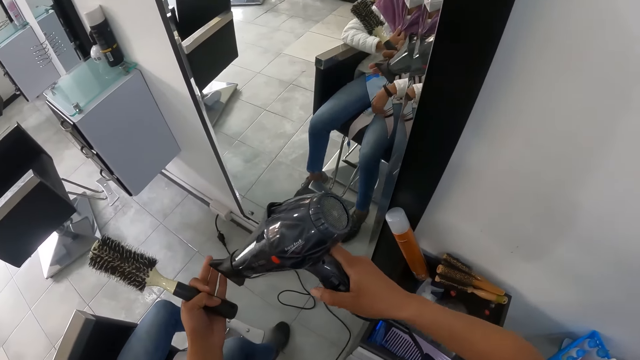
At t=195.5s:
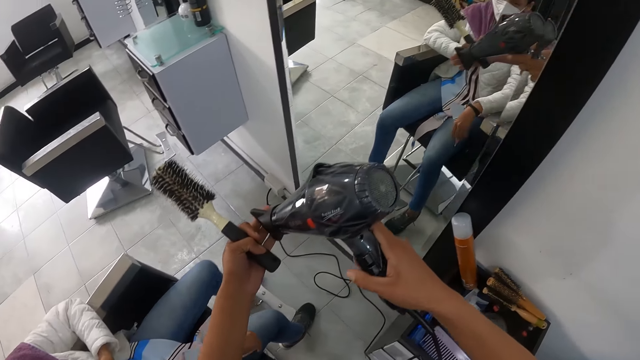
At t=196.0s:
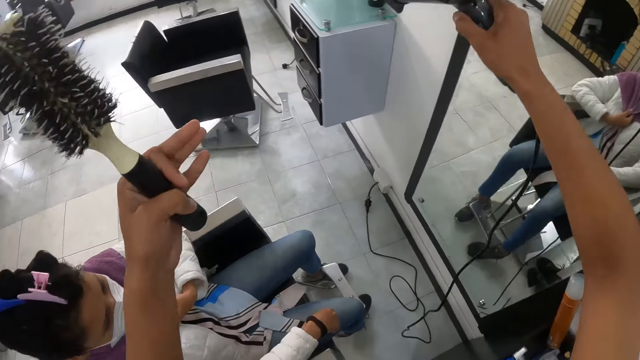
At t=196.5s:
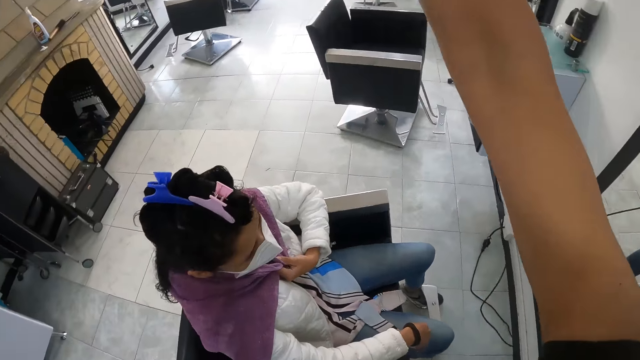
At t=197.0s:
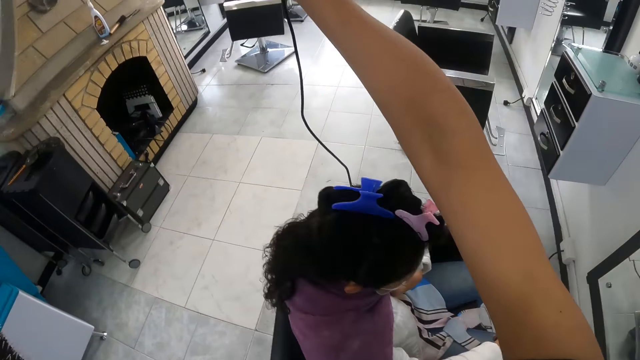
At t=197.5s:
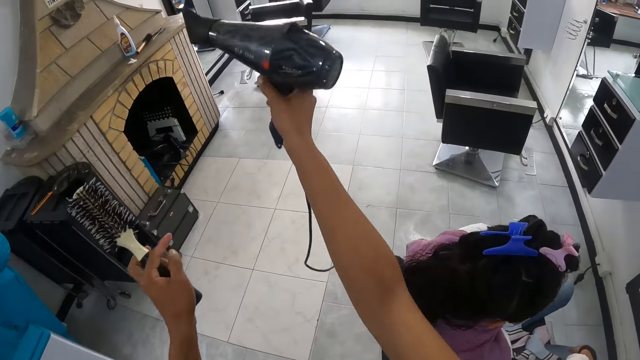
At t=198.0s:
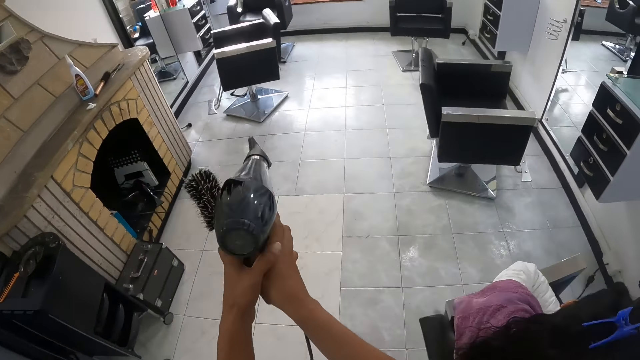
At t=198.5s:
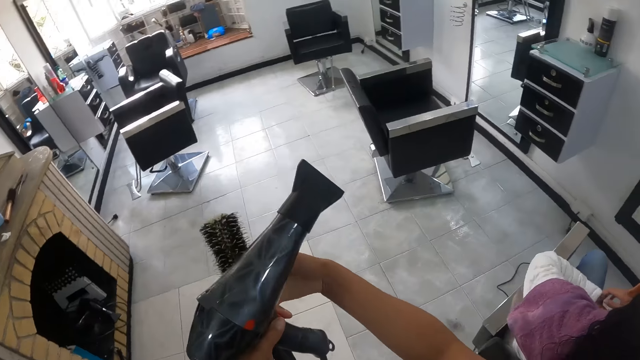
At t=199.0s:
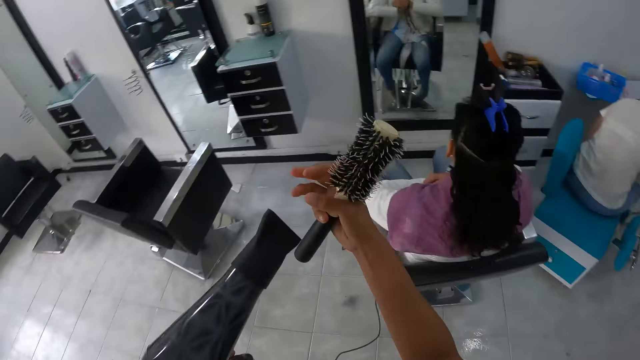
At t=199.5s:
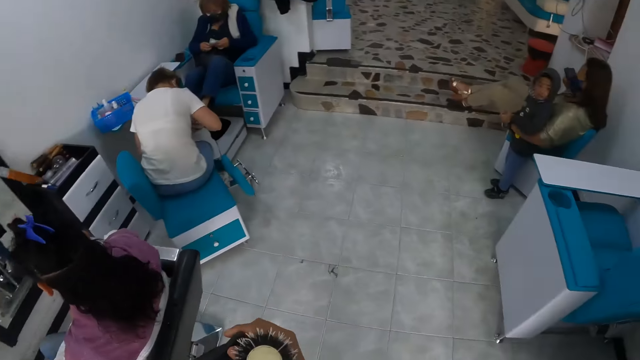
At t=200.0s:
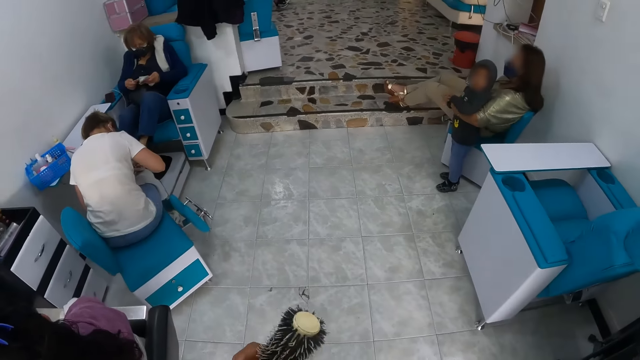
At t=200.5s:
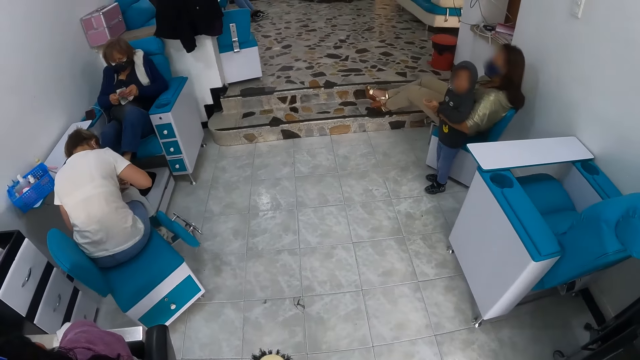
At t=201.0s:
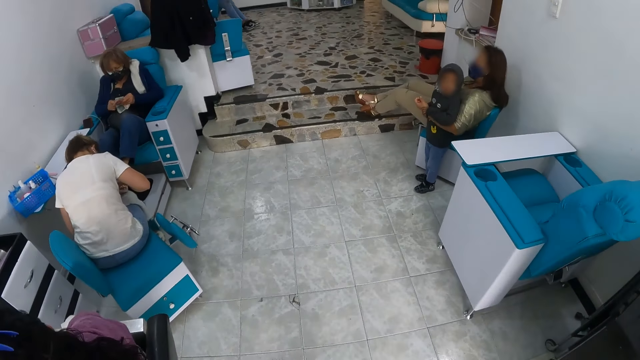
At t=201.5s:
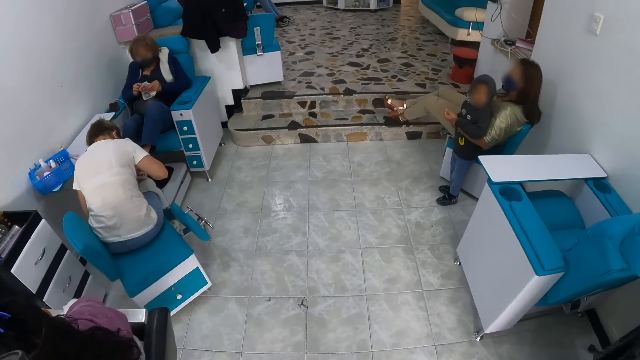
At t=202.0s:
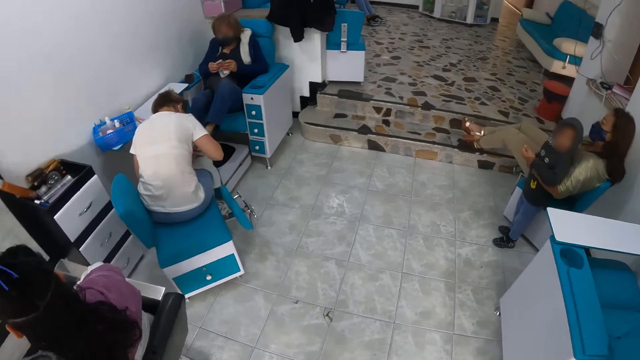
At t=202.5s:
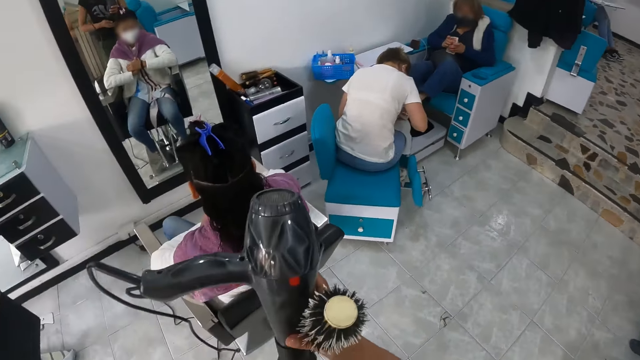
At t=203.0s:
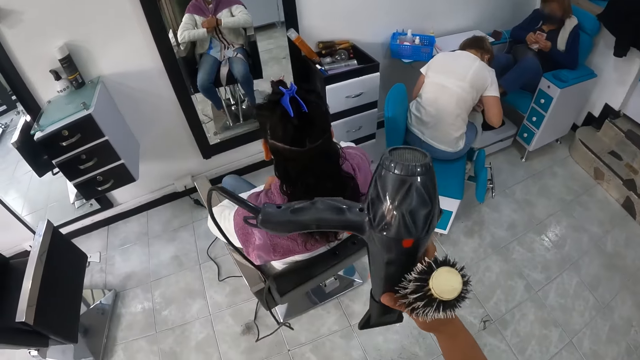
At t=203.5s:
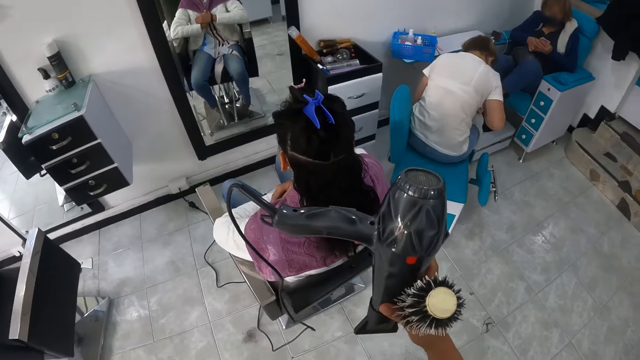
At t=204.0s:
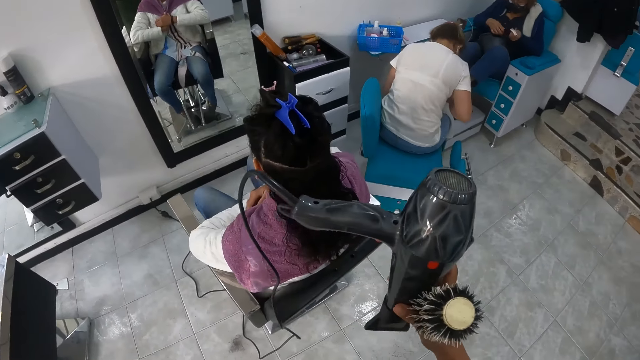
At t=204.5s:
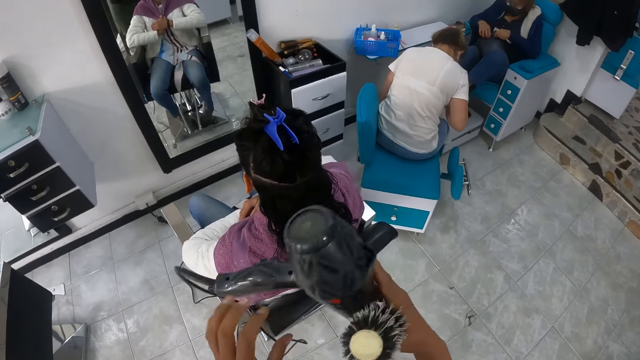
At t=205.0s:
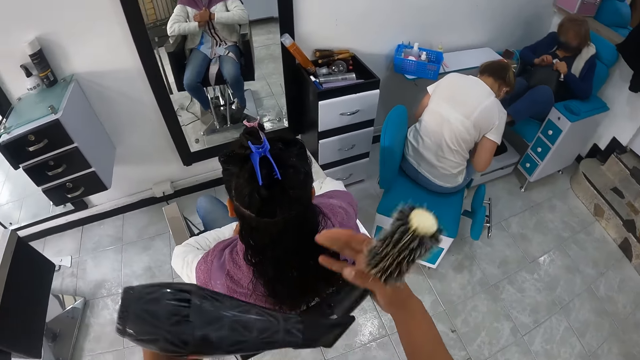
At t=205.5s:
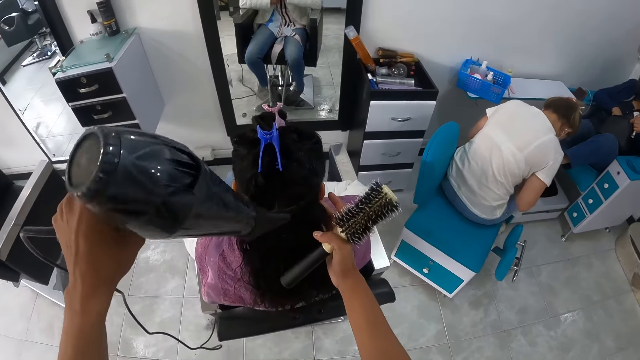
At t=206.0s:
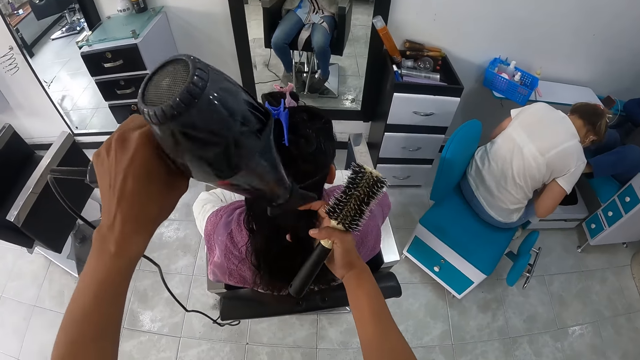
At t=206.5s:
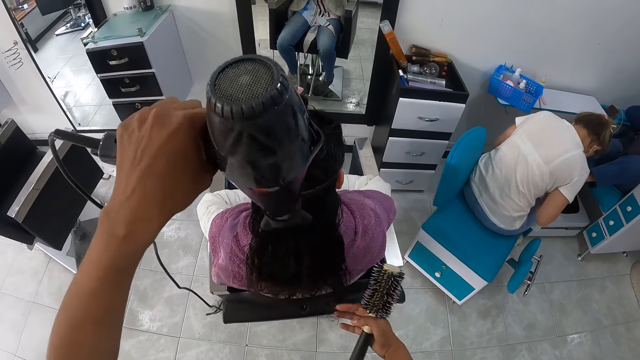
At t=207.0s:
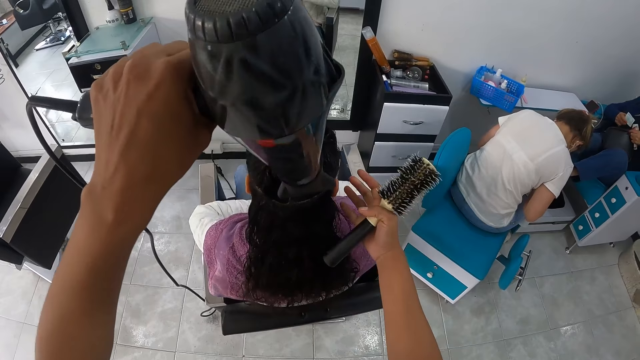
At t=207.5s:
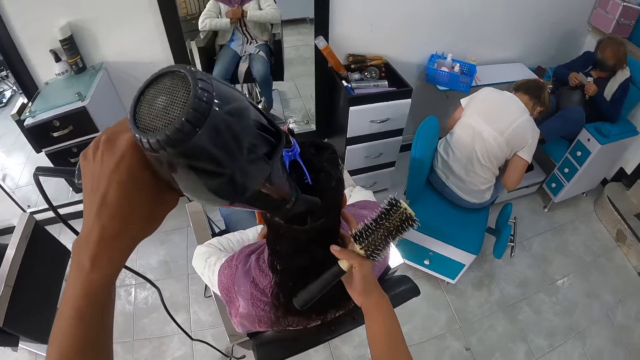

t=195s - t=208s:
The camera wearer passes the hair dryer in her right hand to her left hand. She takes the hair brush in her left hand with her right hand. A woman holds a baby with her left hand. Another woman counts the money with both hands. The camera wearer holds the hair brush and the hair dryer with her right hand. She holds the hair dryer with her left hand. She dries the hair of a third woman with the hair dryer in her left hand. She adjusts the hair of the third woman with her right hand.

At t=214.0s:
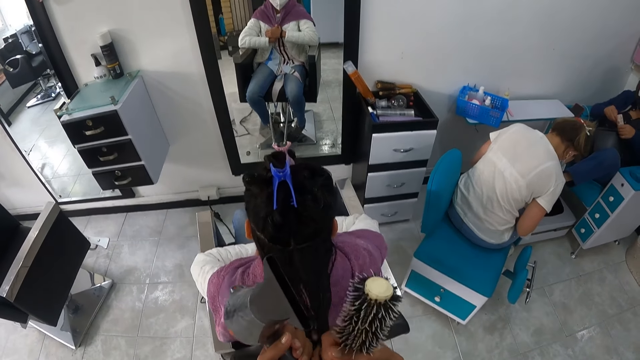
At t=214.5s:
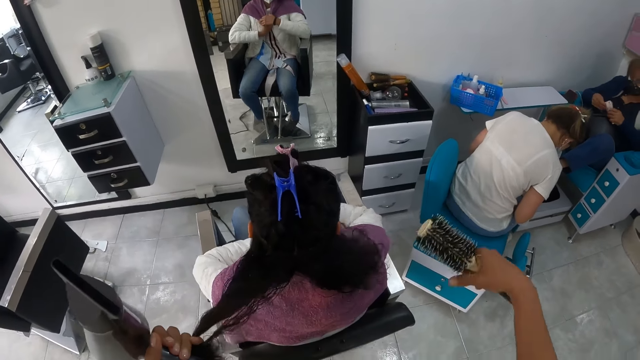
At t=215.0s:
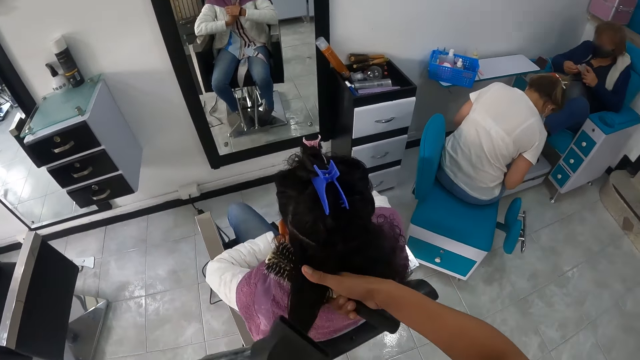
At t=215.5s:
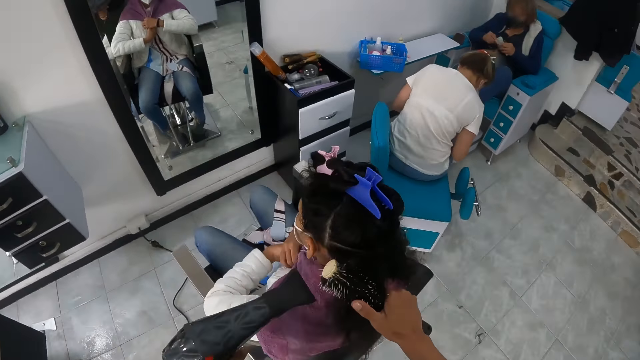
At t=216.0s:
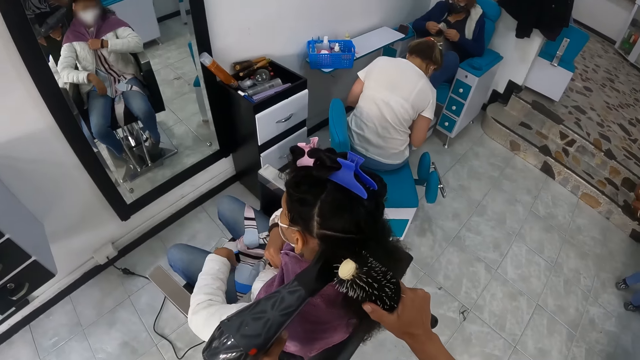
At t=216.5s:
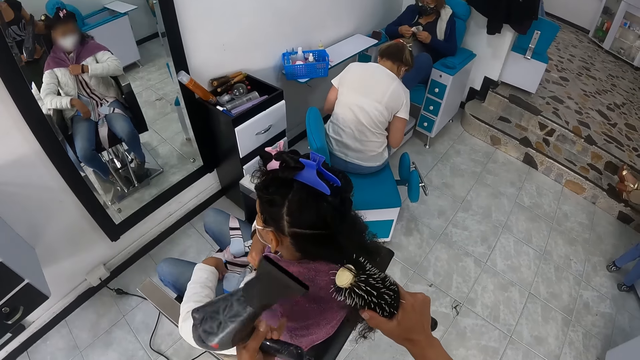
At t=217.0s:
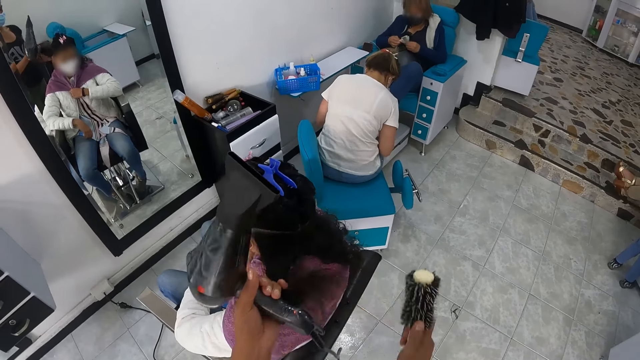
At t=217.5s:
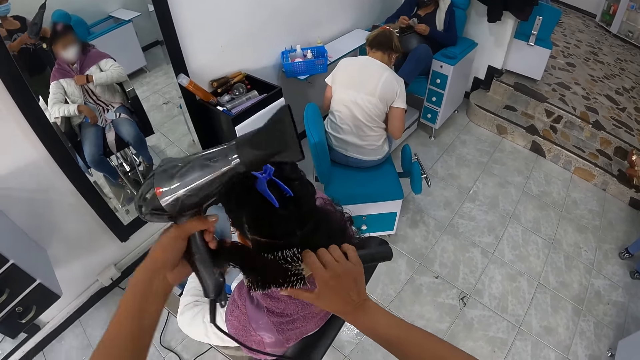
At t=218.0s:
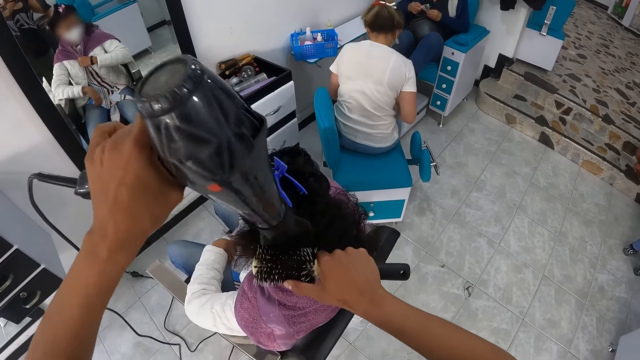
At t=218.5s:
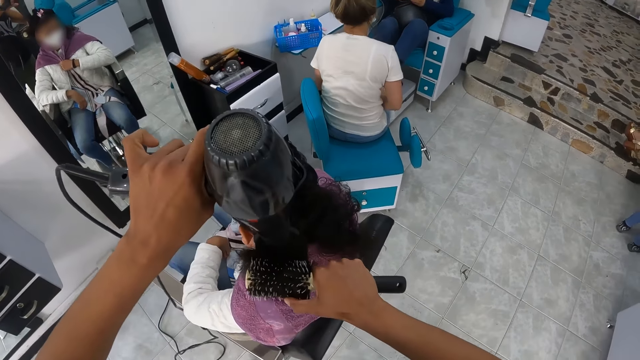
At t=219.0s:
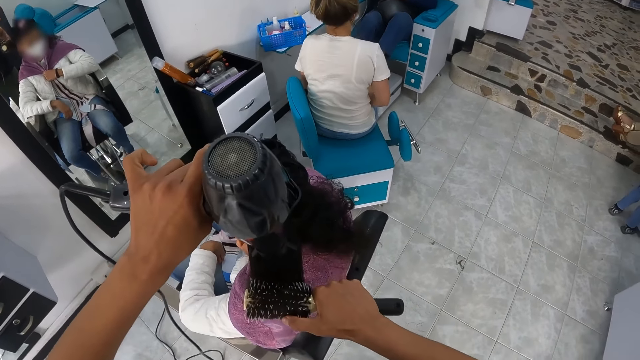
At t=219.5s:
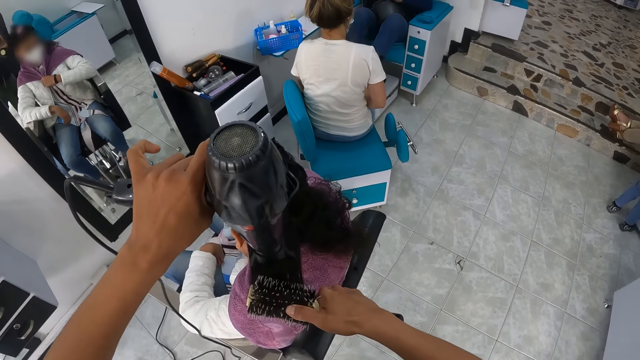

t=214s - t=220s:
The camera wearer styles the hair of the woman with the hair brush and hair dryer in both hands.

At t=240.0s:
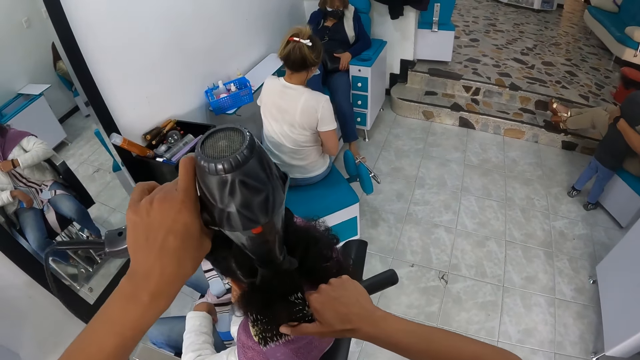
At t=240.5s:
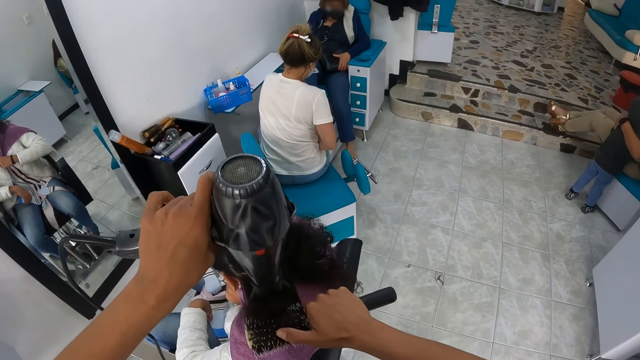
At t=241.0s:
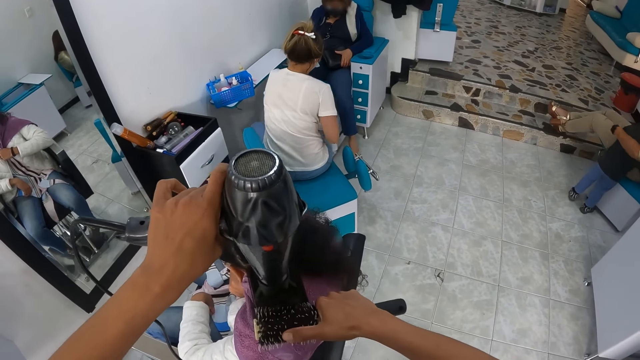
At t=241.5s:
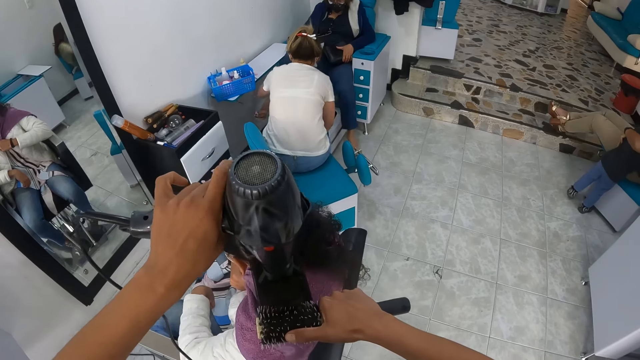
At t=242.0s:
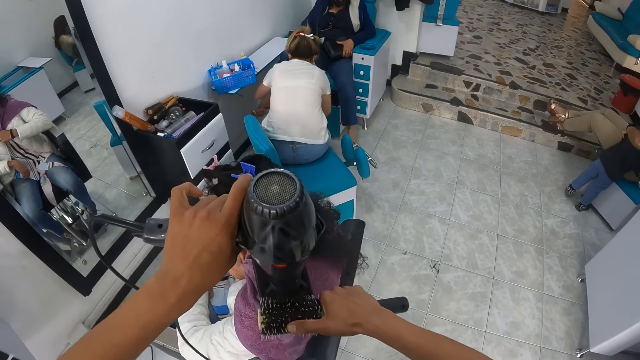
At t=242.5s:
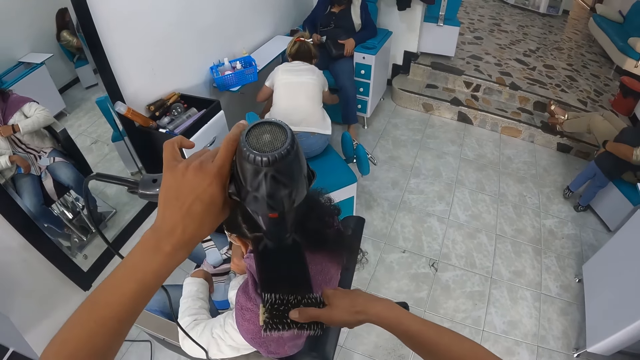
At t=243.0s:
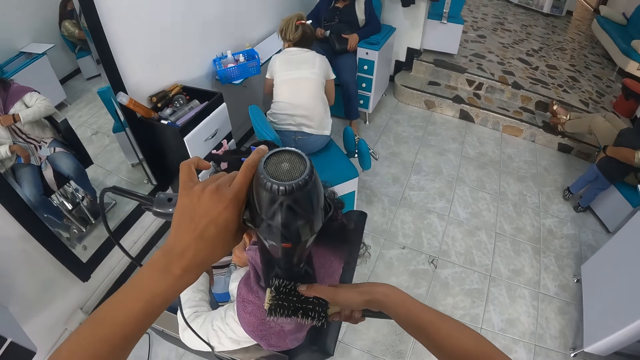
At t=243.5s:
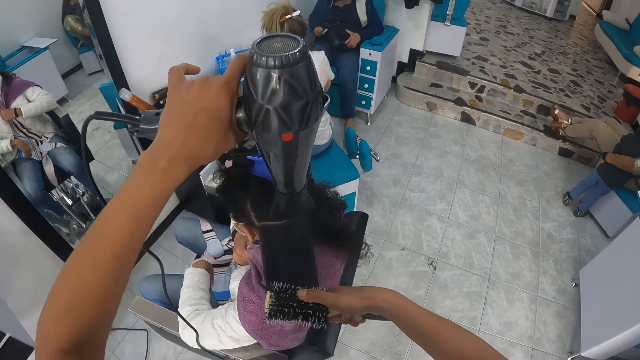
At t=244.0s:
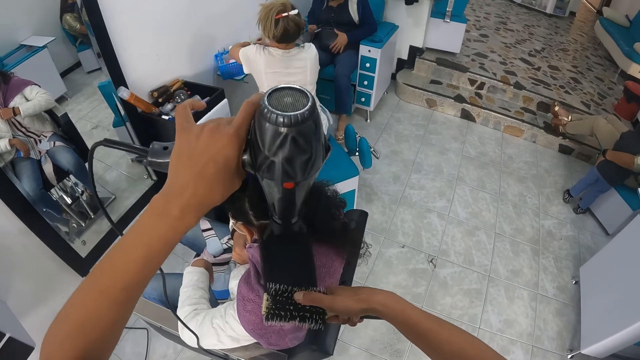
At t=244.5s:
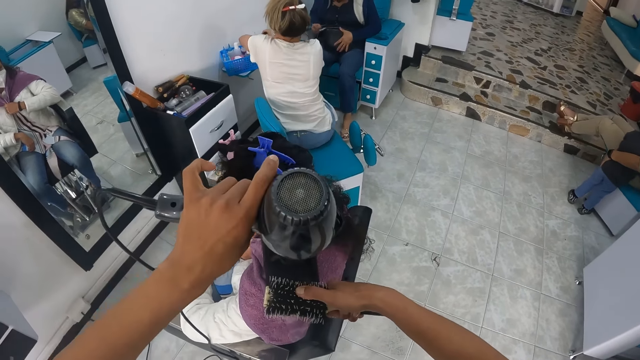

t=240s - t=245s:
The woman pushes a chair drawer with her right hand.
